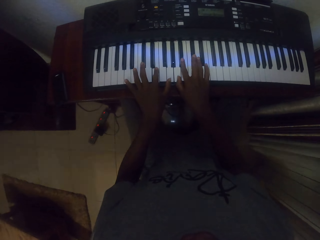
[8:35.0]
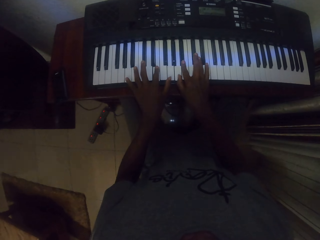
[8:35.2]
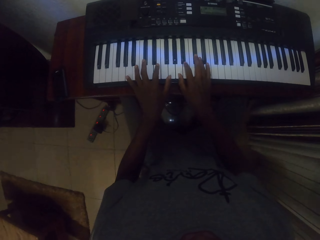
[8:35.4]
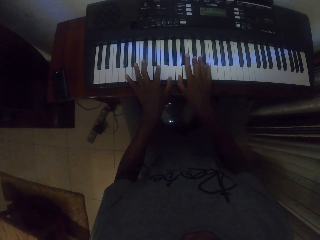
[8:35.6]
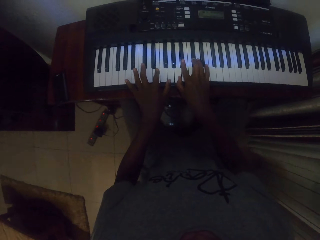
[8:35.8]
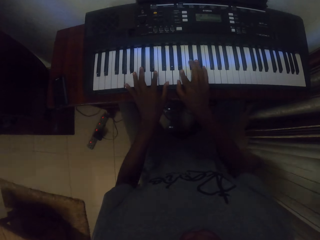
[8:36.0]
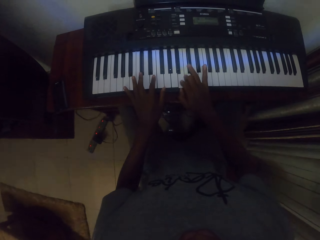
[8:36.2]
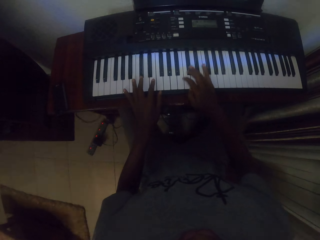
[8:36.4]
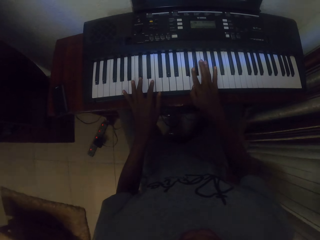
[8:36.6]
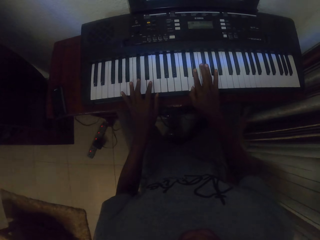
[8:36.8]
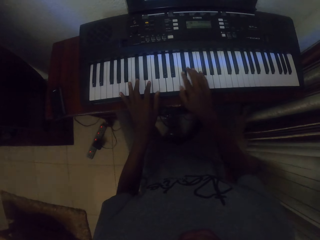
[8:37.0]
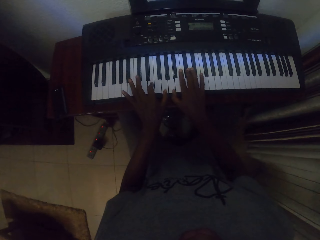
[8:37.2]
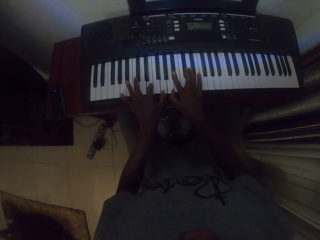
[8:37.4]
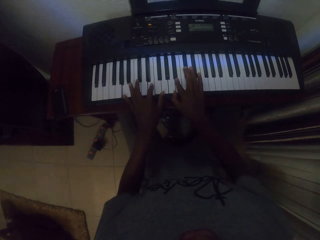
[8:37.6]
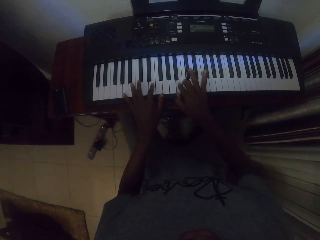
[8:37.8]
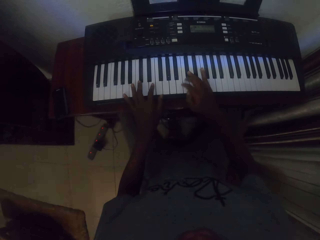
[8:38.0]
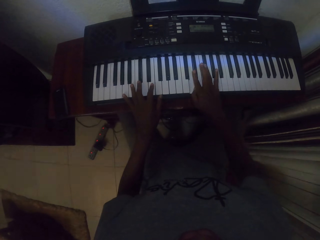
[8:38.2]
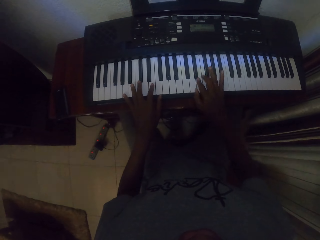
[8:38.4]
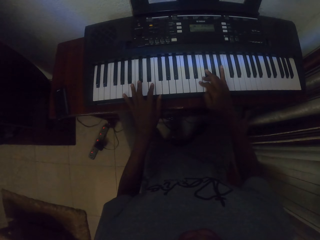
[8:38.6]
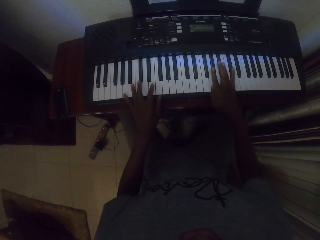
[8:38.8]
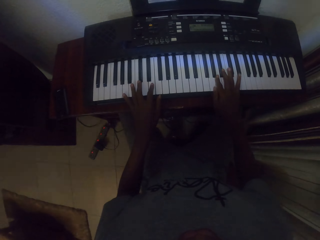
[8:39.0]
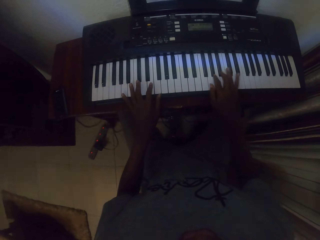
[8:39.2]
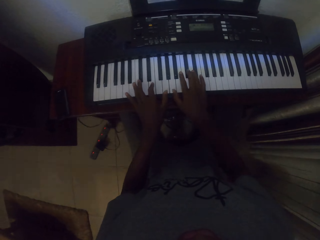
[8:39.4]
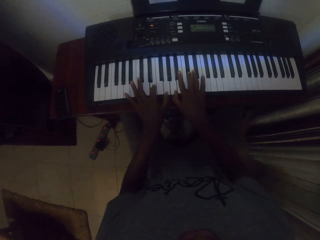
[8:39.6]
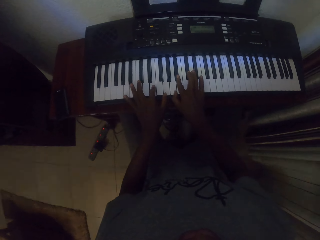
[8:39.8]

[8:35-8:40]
The camera wearer plays a piano.

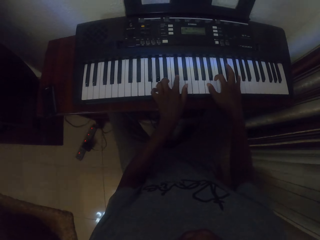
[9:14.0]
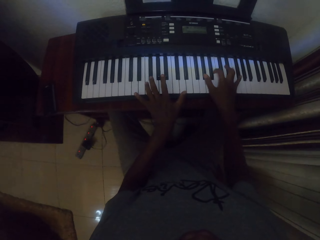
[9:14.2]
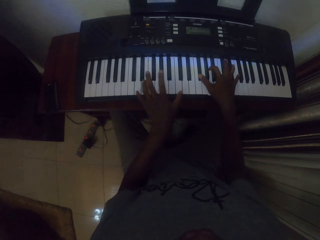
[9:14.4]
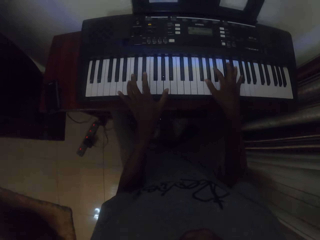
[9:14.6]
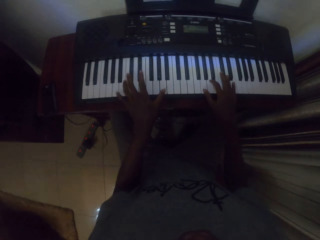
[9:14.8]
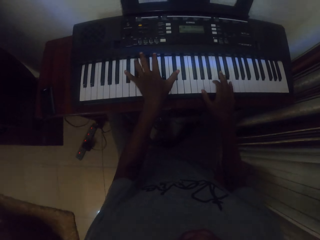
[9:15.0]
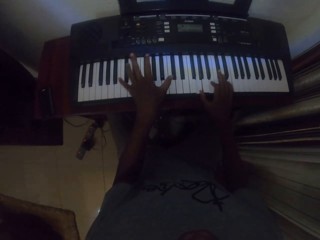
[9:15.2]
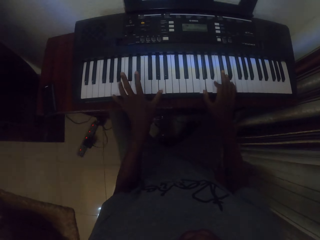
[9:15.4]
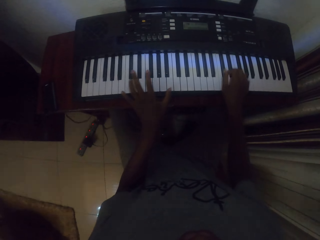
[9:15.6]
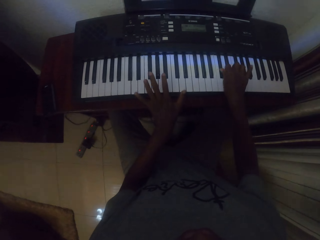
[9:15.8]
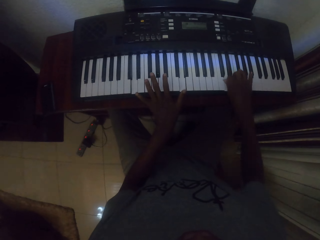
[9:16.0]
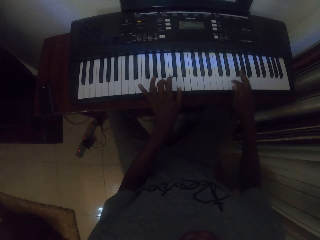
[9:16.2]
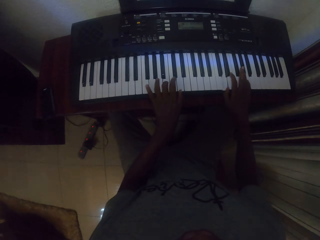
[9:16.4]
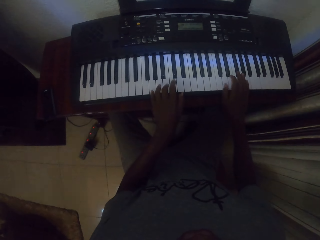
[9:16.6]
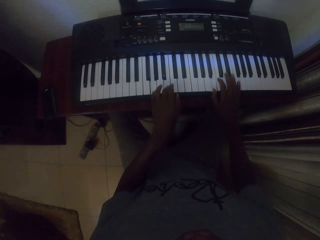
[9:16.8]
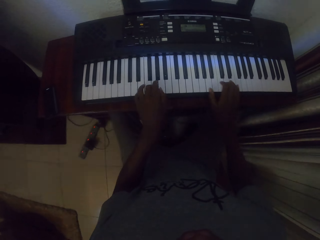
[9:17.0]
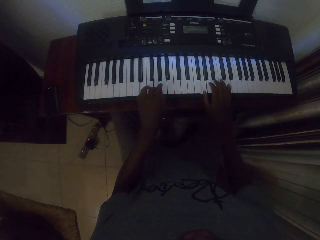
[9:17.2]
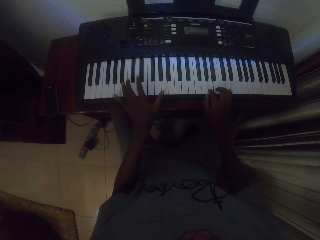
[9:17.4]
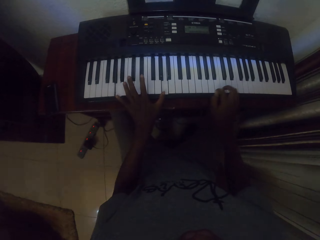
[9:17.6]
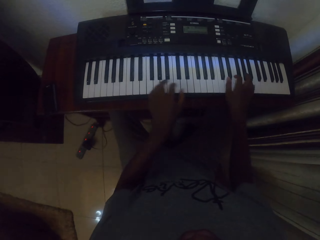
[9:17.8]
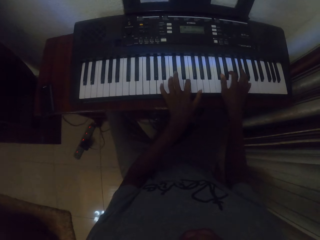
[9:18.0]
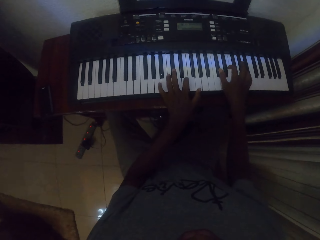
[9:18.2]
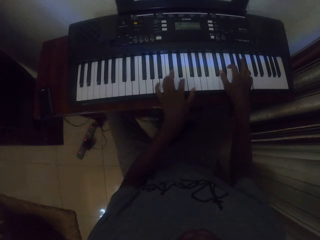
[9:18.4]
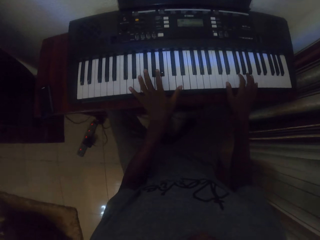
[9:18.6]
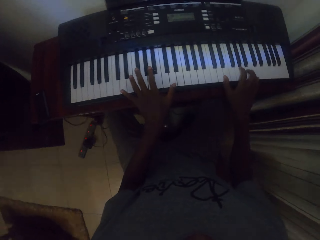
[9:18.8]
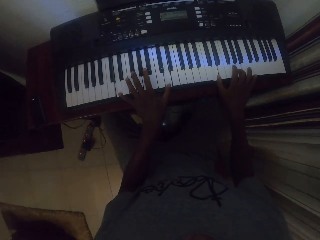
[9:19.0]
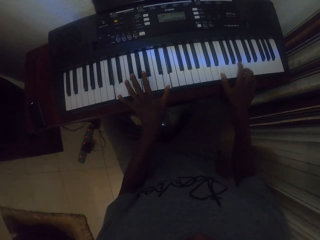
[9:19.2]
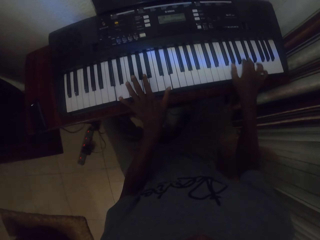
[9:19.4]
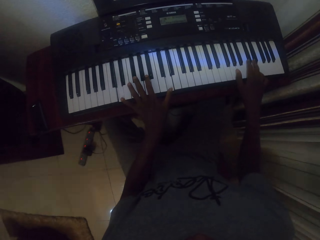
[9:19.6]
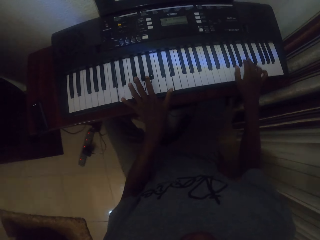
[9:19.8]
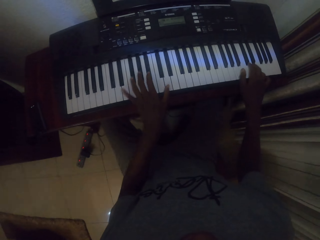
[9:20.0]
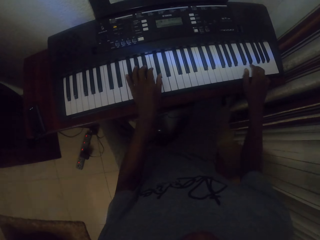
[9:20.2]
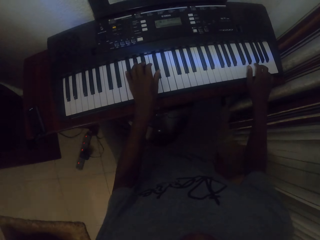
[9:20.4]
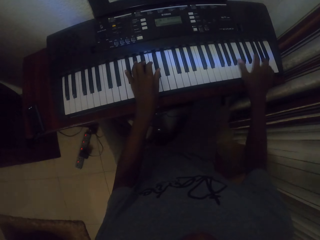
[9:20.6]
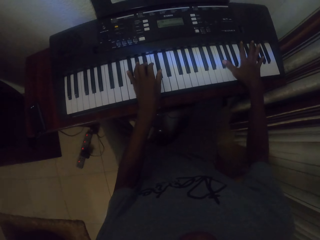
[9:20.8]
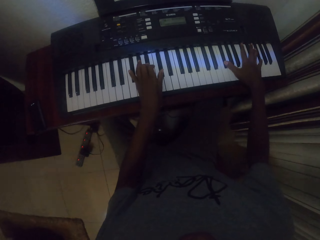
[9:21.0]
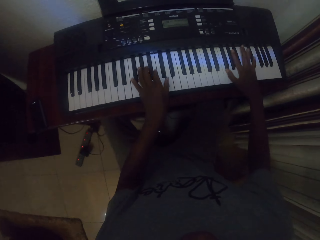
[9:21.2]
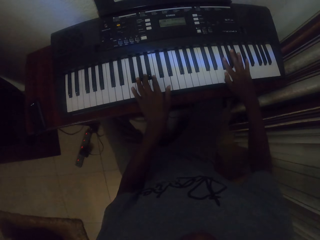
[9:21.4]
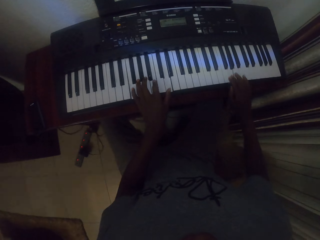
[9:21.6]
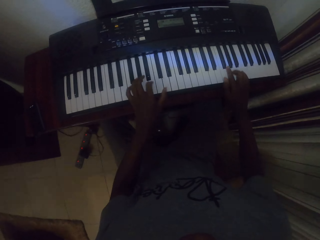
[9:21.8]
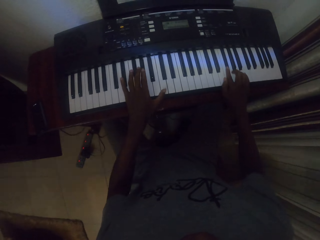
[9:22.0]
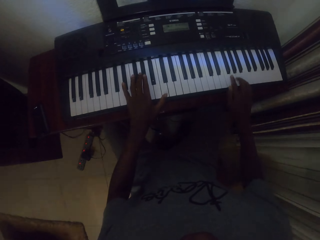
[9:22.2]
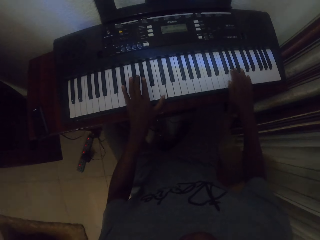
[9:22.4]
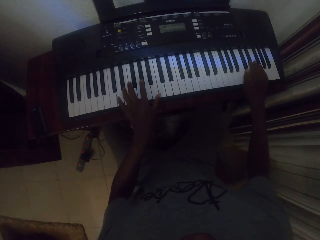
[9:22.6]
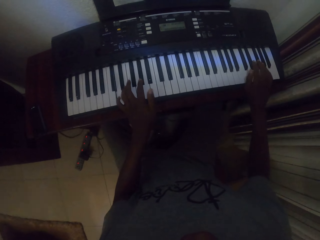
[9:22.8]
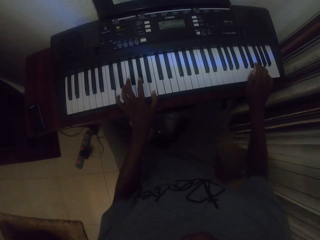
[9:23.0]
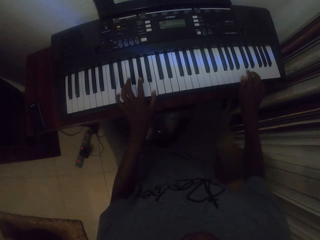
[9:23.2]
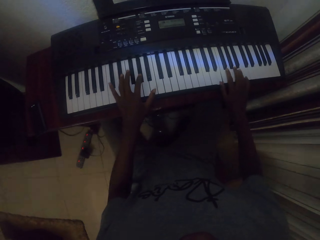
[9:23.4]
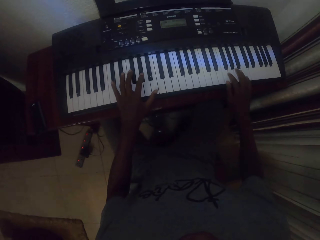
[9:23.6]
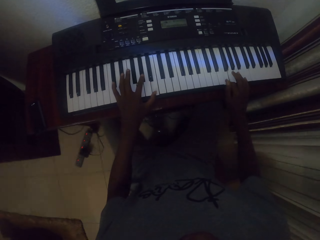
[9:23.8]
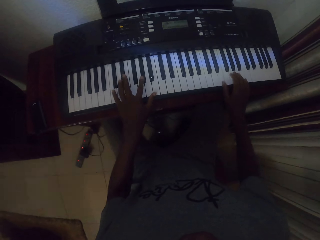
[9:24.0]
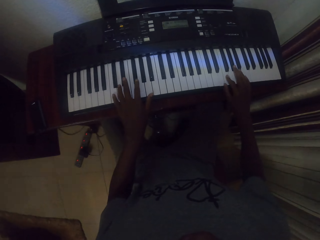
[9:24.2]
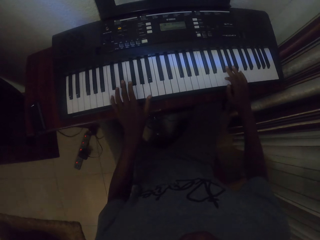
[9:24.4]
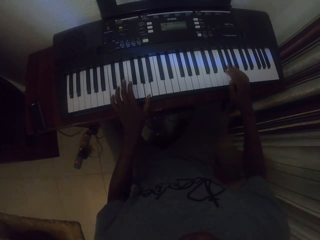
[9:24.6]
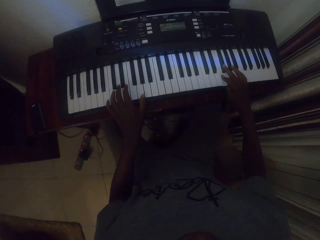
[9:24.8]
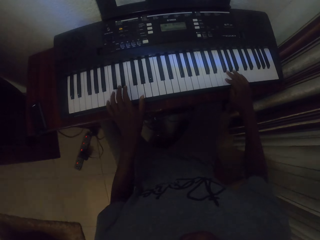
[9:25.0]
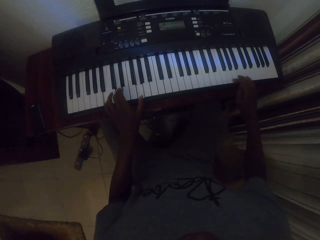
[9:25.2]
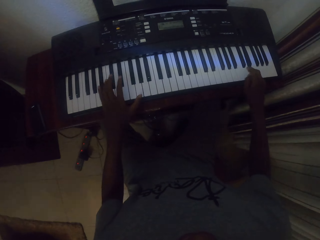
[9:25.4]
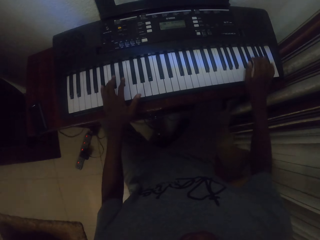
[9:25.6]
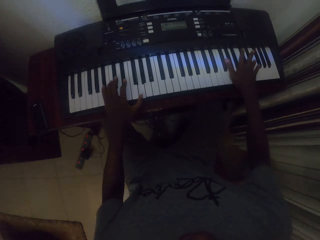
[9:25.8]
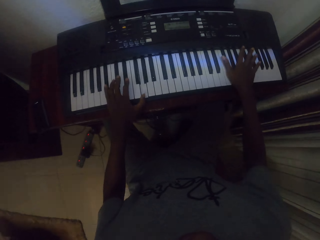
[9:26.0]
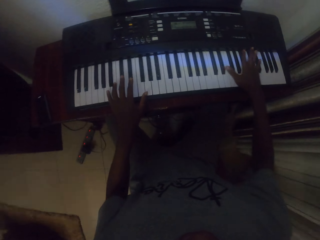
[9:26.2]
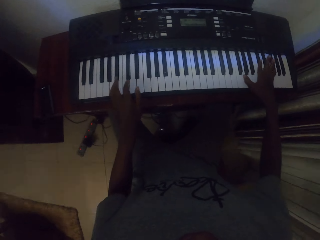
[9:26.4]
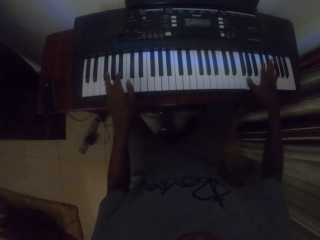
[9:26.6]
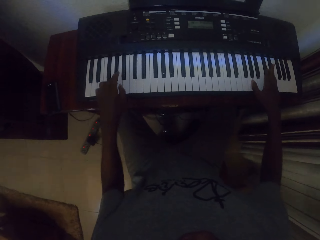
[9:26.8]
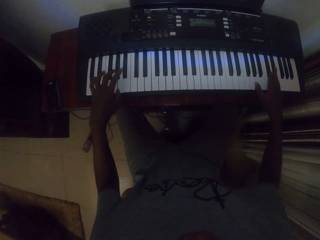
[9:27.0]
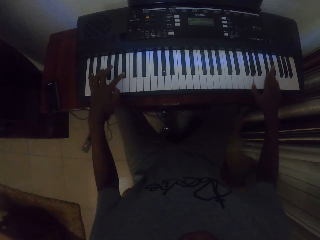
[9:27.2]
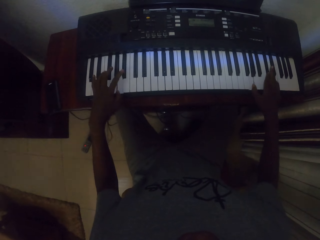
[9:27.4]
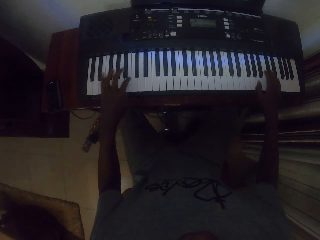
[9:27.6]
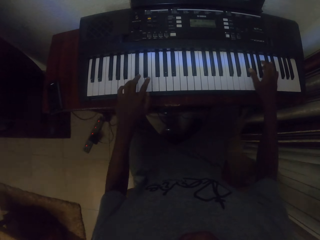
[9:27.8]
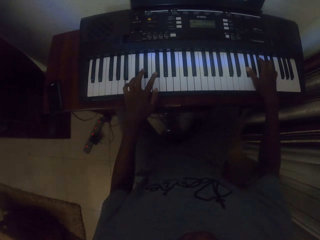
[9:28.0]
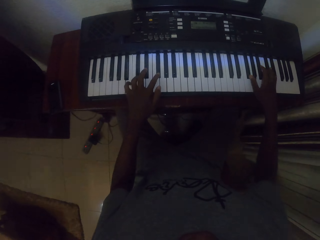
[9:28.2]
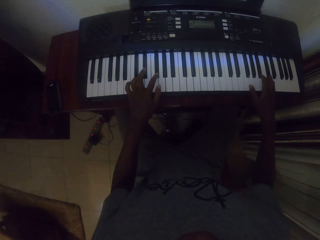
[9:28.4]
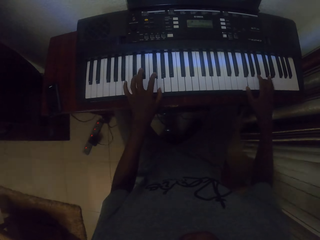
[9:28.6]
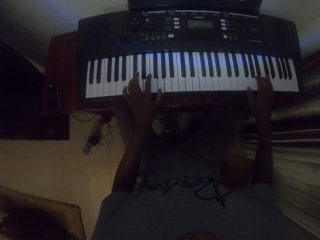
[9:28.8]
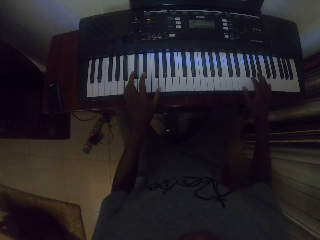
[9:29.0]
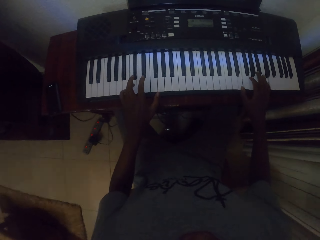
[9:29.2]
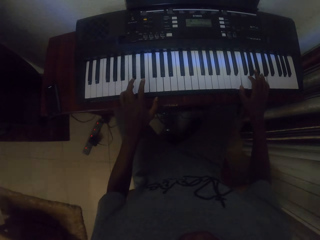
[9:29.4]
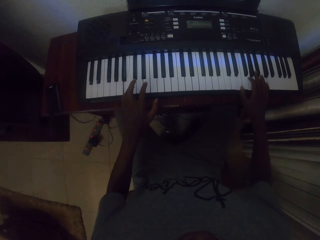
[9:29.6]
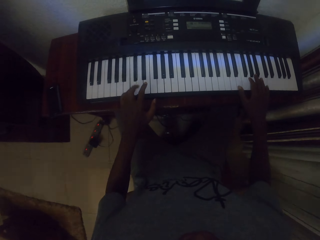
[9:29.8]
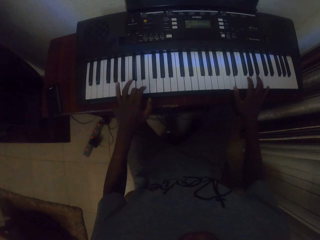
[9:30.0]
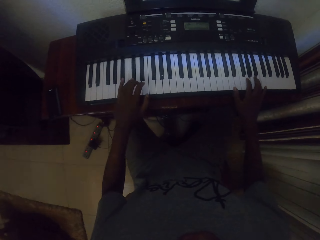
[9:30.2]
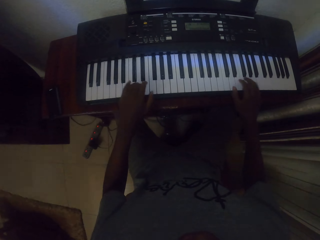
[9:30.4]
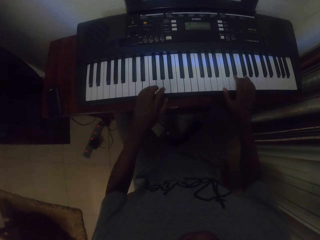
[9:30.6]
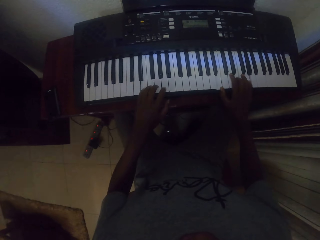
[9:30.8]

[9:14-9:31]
The camera wearer plays the piano with both hands. They play the piano with both hands repeatedly.
